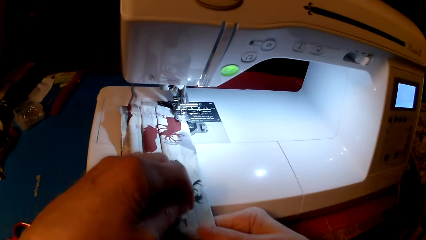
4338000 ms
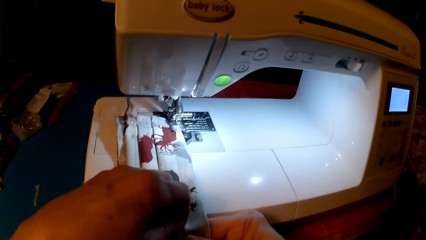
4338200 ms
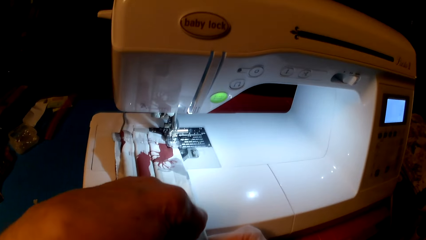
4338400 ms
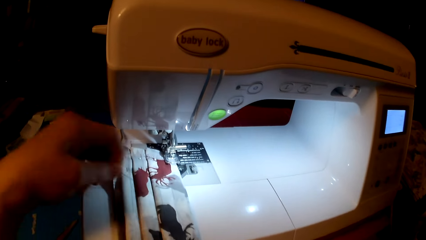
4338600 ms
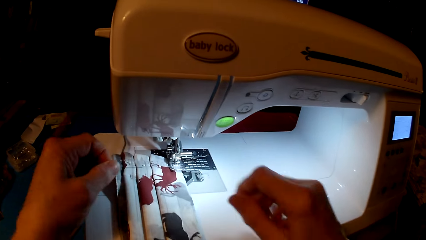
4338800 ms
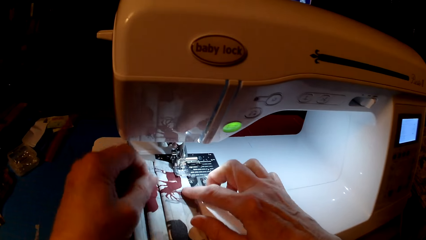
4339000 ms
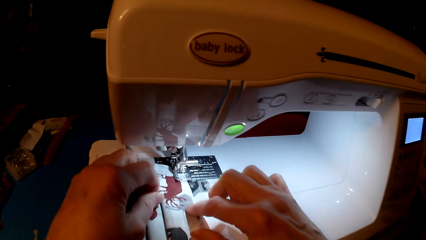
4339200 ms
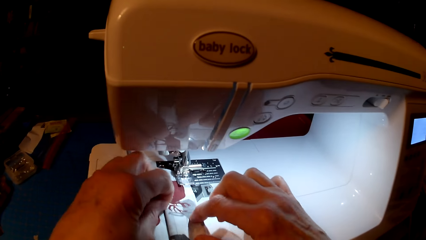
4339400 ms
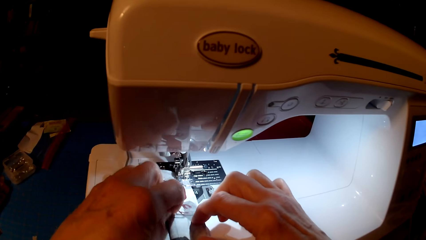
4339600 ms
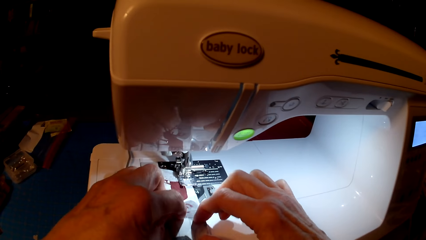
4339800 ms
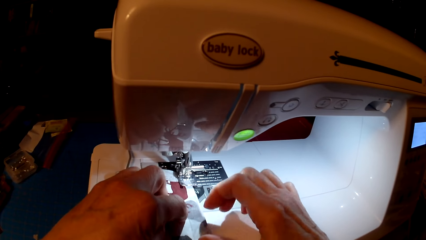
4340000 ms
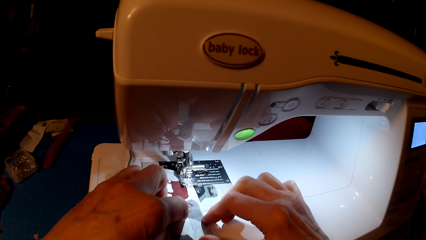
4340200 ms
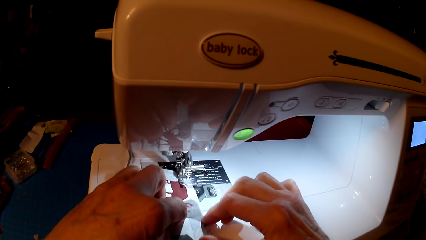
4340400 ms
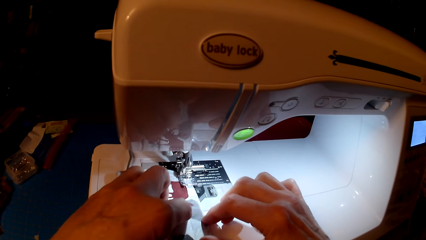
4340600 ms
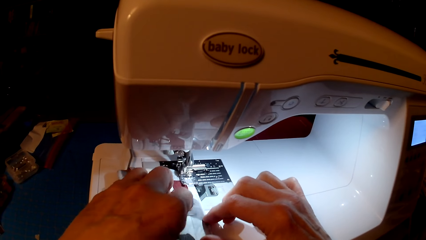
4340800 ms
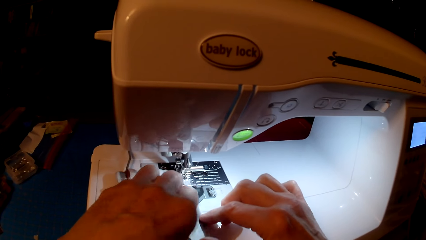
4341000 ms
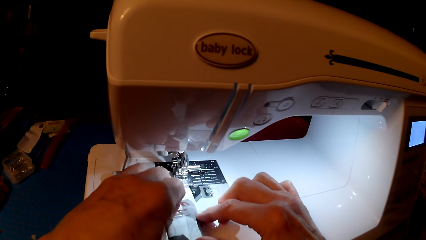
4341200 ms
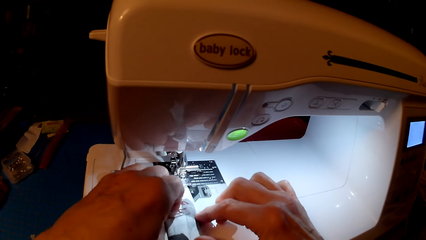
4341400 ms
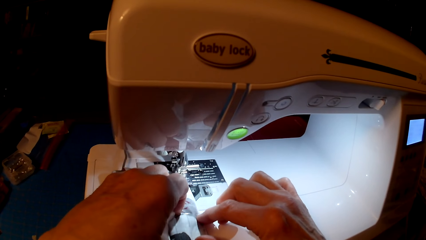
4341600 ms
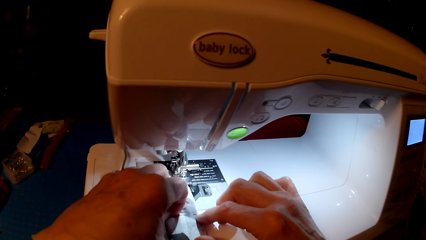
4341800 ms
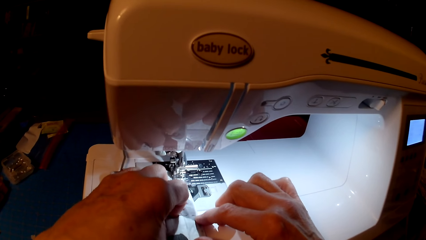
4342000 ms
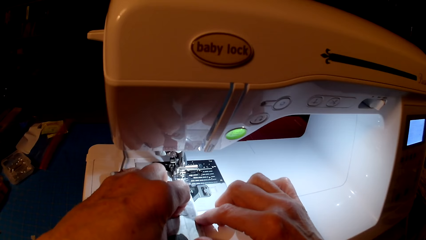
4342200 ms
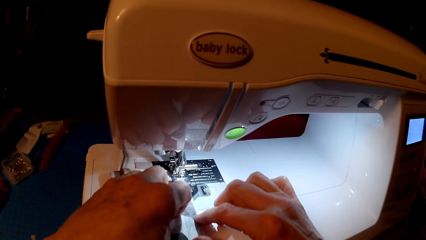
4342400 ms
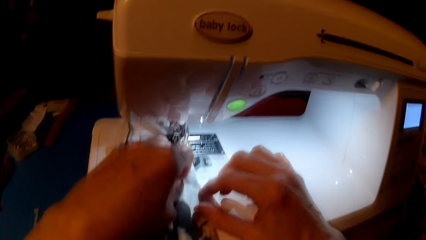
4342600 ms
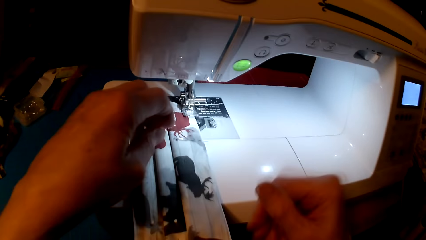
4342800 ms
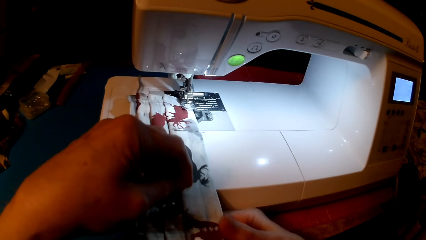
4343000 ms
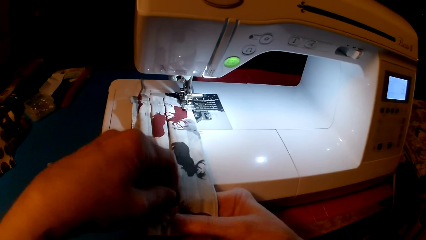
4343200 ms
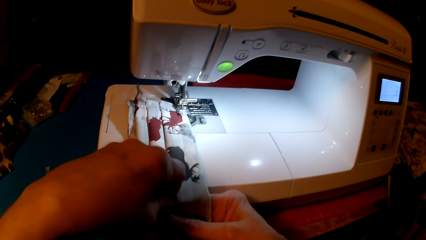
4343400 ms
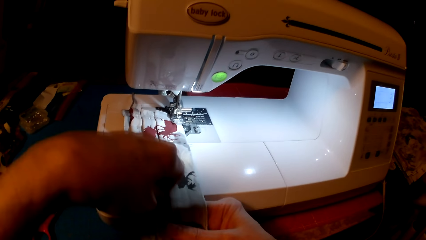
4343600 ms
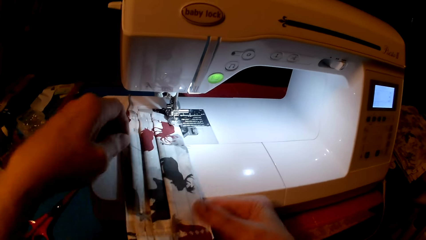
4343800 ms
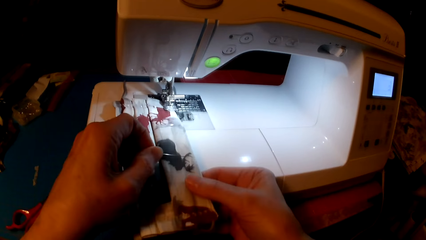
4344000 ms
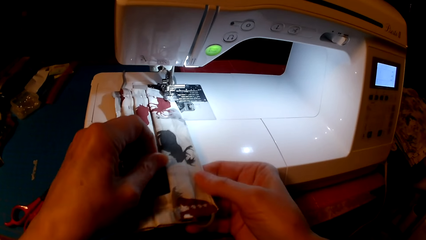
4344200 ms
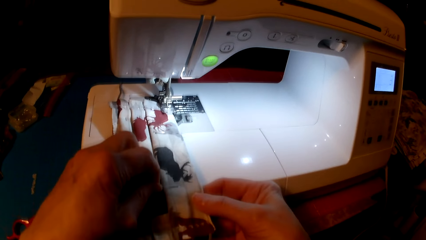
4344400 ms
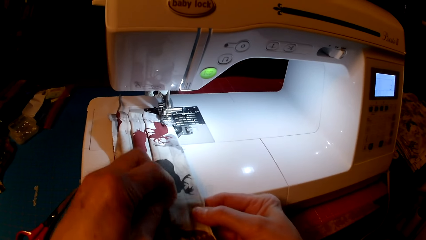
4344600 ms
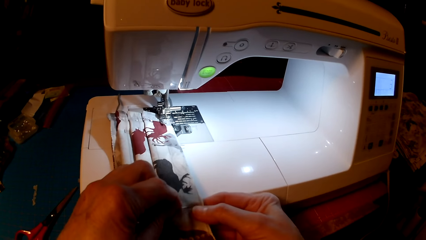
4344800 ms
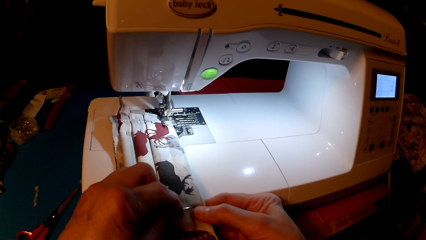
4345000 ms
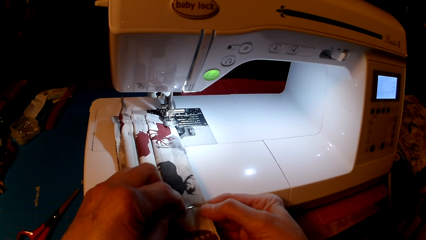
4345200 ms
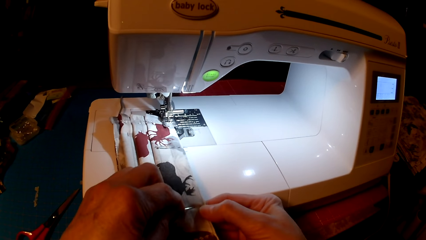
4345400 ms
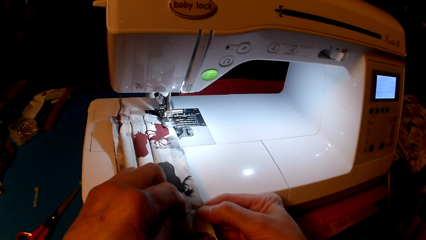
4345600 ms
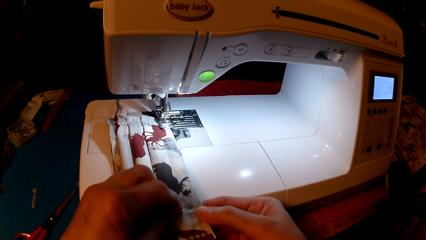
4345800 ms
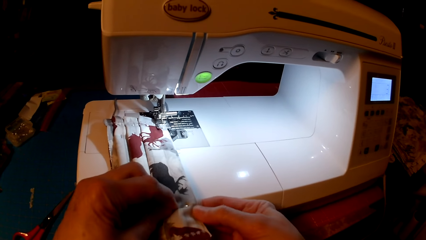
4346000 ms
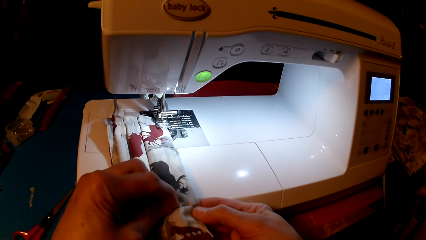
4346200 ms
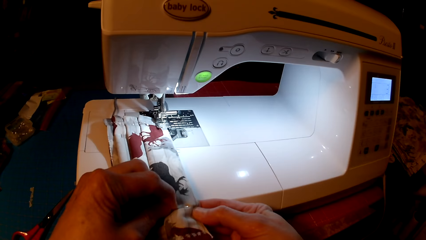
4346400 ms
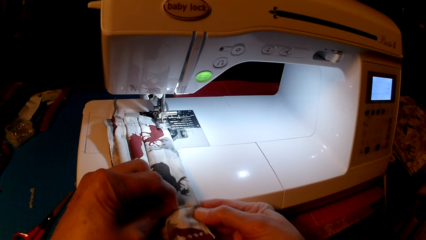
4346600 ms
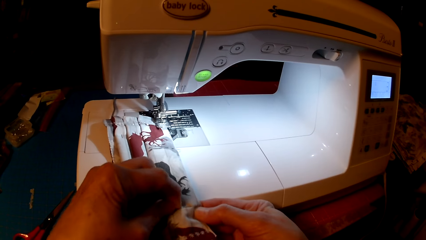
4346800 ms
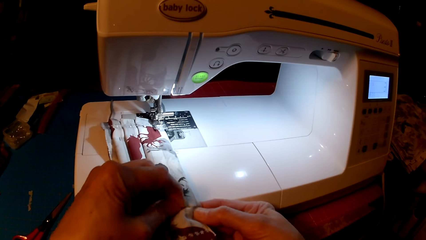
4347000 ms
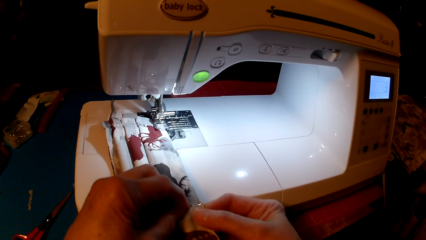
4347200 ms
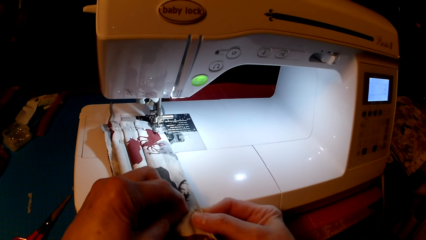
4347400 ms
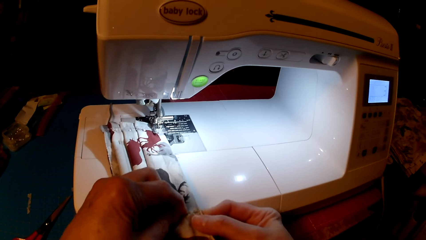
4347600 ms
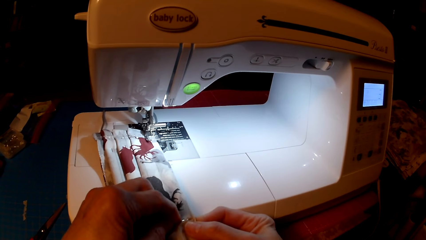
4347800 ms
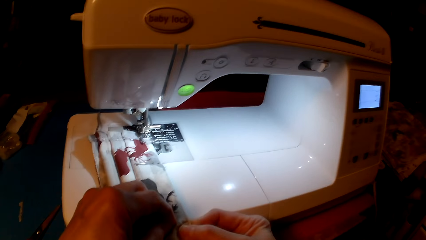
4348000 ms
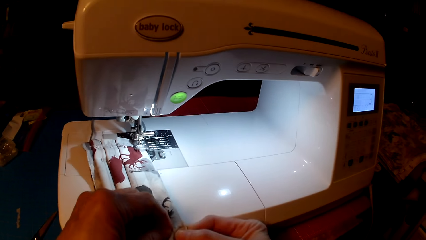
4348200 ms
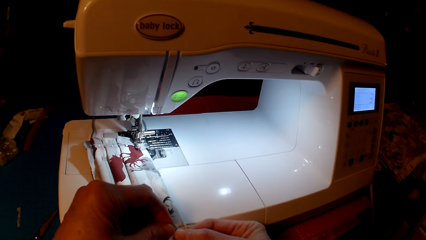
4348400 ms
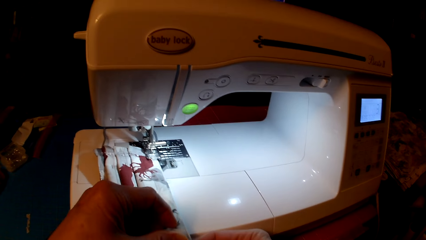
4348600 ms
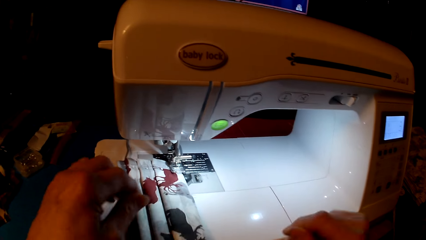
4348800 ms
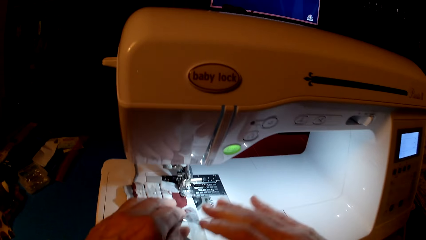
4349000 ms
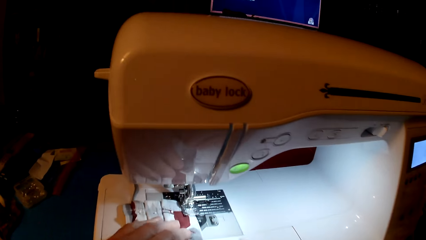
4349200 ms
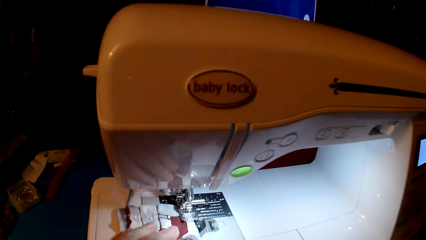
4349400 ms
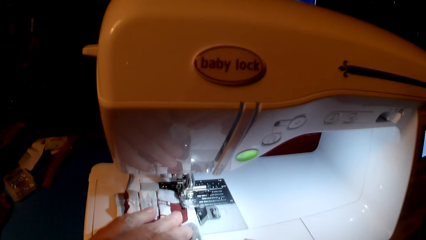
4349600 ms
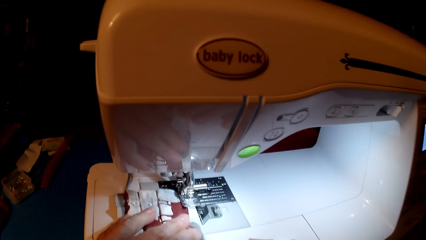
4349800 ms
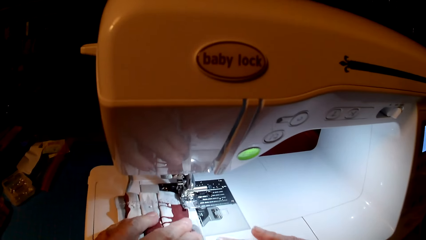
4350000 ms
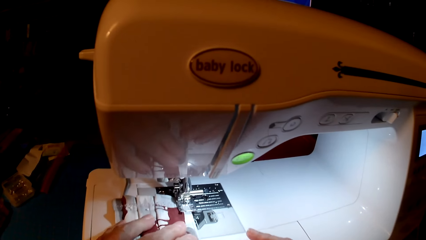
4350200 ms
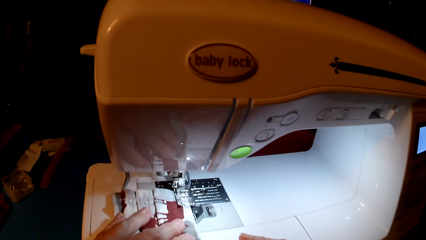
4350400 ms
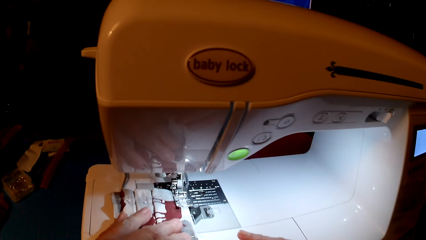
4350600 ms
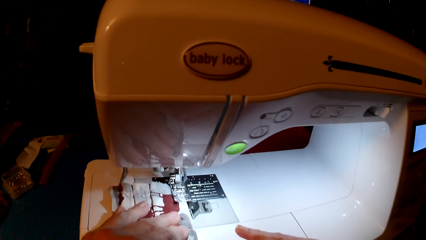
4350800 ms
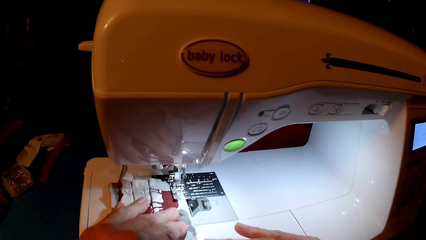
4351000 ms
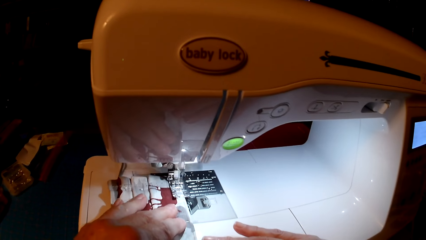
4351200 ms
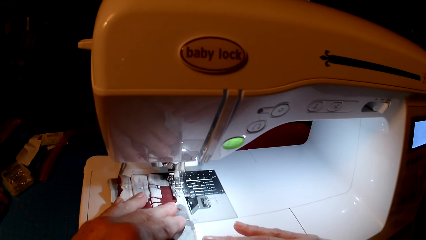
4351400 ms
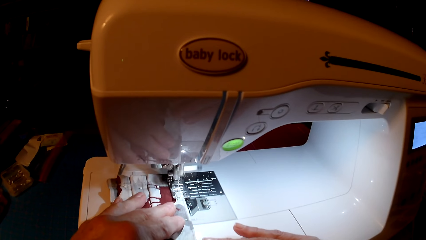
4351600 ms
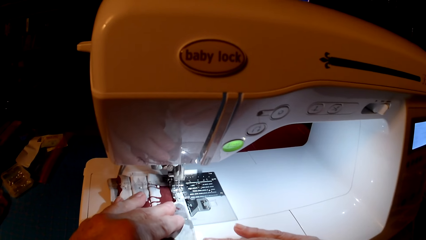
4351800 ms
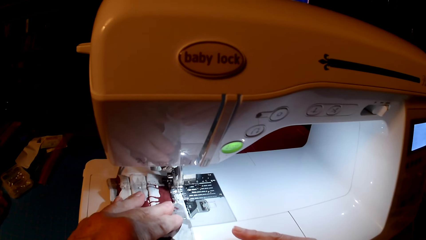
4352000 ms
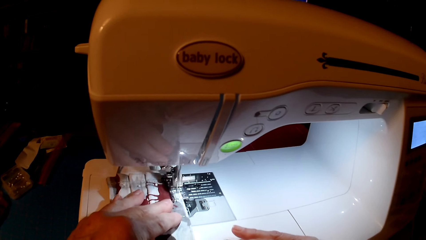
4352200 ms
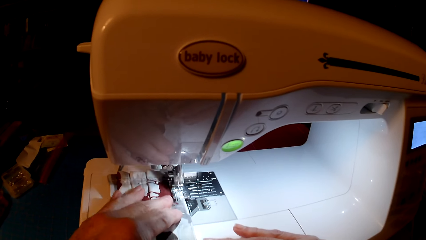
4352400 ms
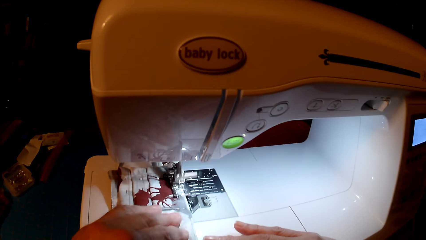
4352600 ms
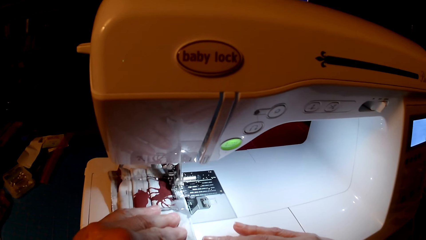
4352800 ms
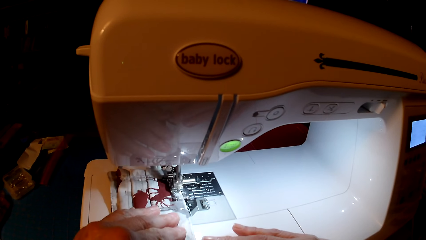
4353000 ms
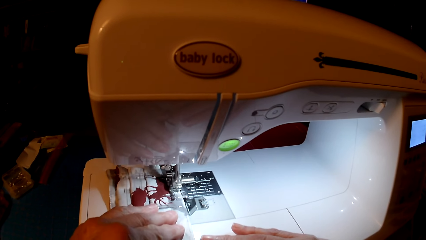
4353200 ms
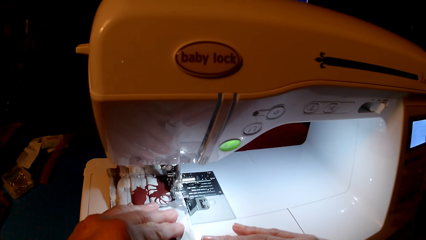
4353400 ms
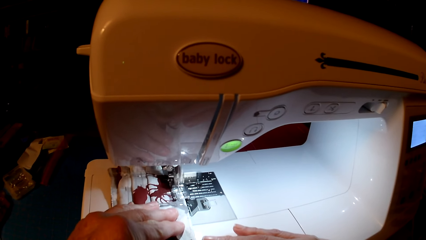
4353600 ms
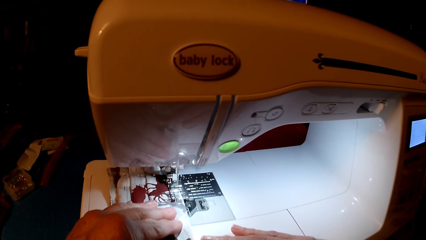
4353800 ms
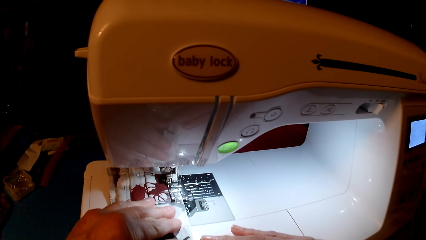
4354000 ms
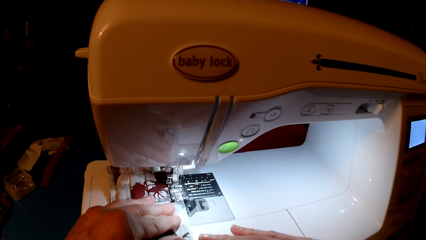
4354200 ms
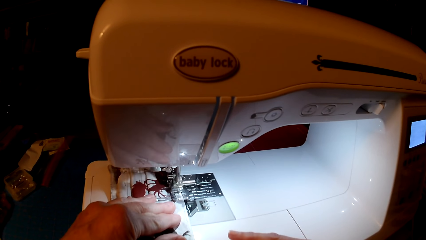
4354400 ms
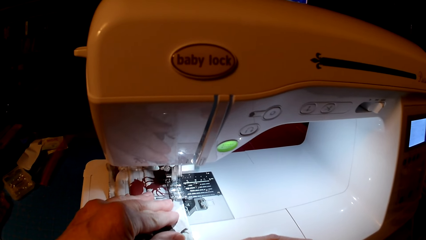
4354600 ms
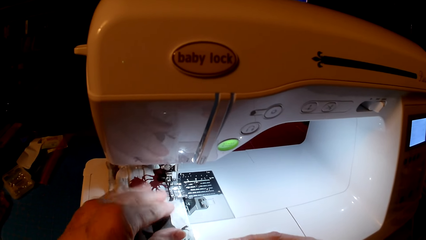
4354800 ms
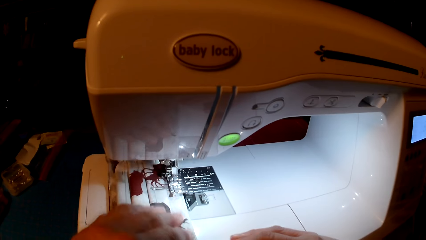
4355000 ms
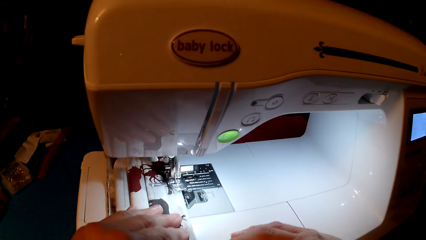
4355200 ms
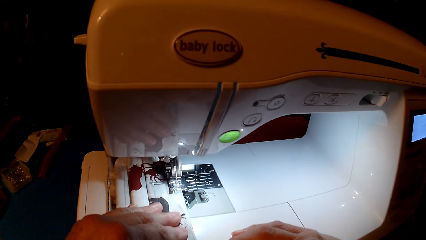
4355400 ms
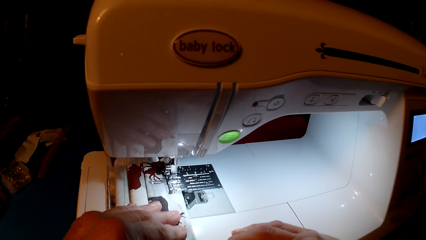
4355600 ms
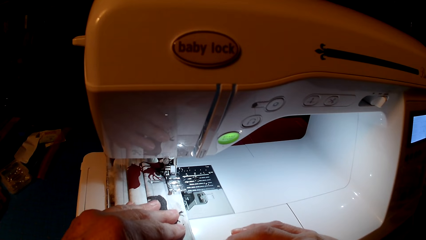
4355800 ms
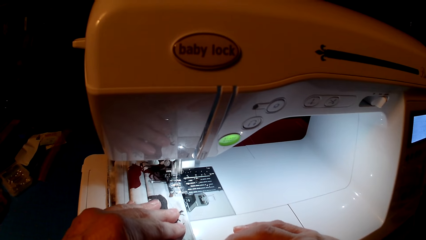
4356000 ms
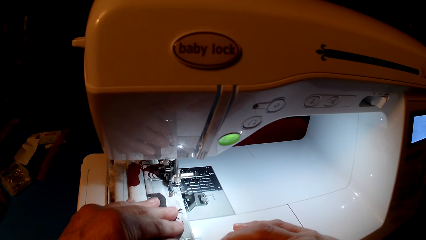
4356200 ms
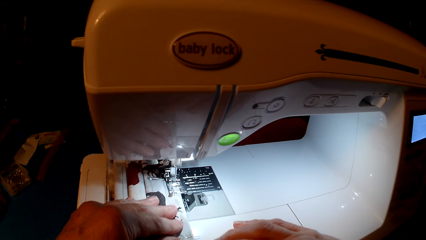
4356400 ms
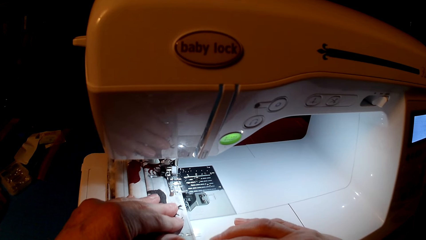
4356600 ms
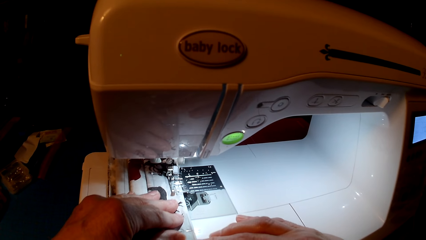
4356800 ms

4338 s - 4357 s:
The camera wearer pins the fabric. They sew the fabric with the sewing machine.
